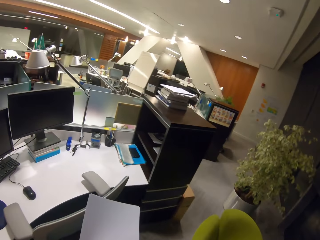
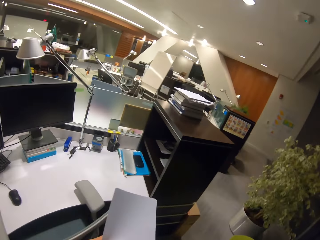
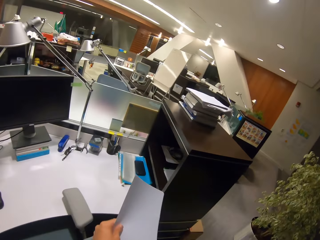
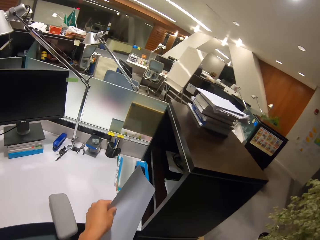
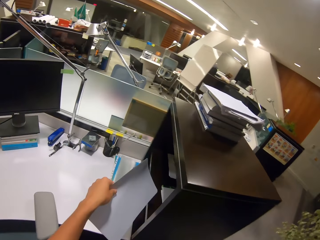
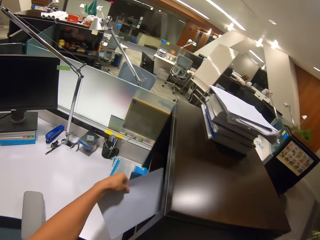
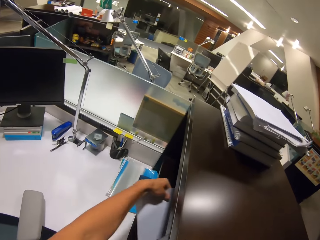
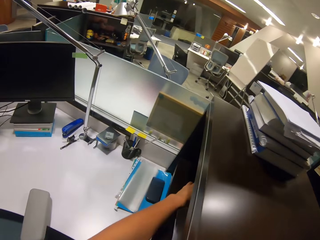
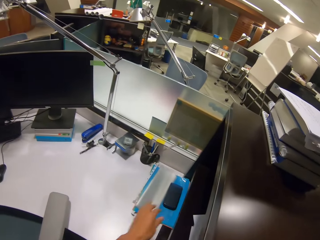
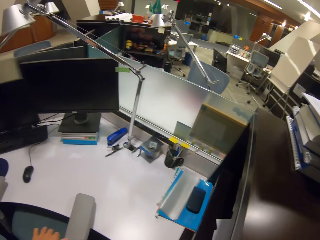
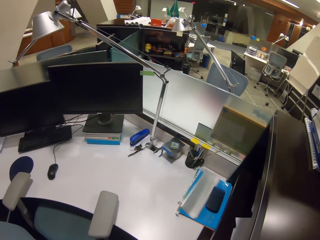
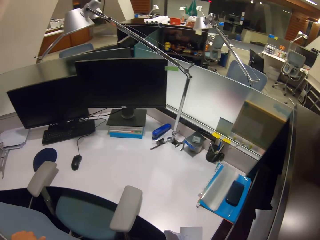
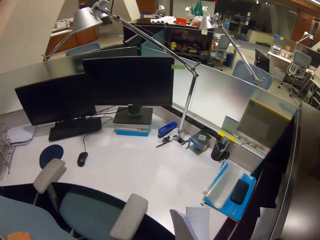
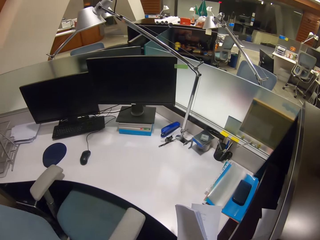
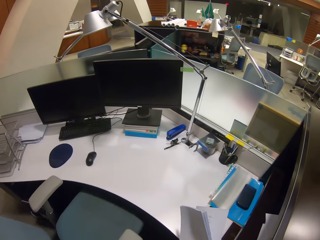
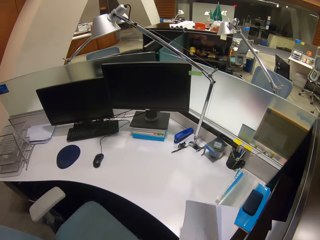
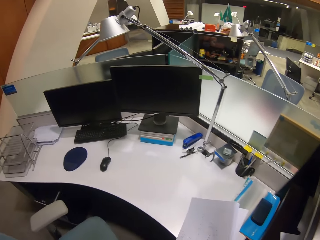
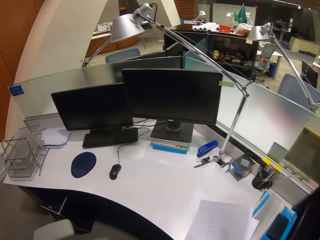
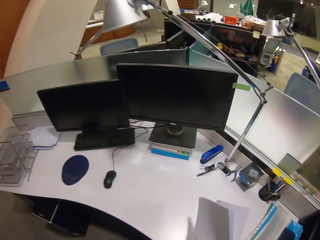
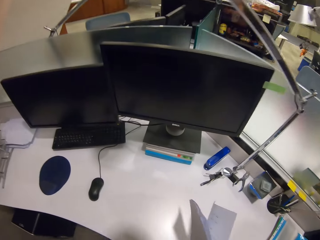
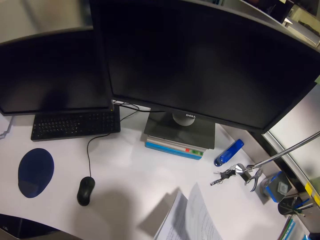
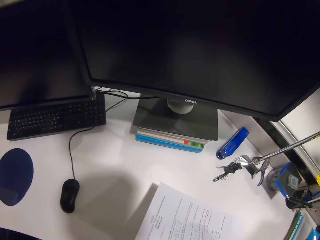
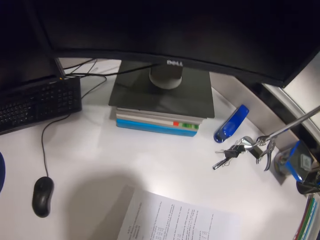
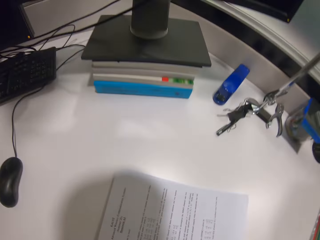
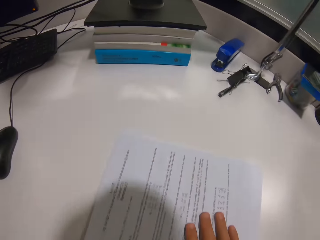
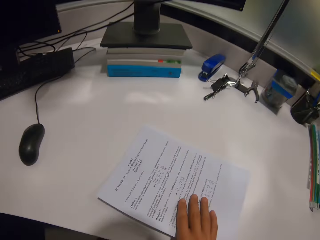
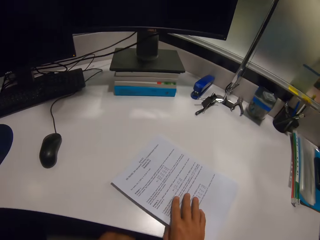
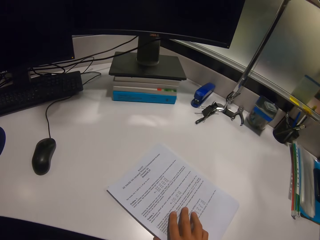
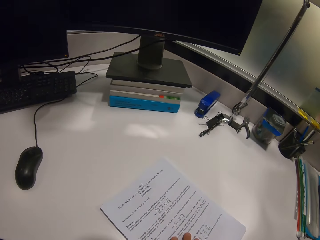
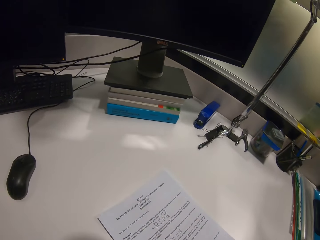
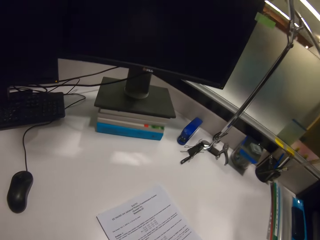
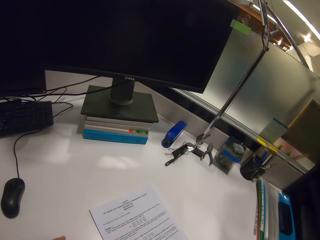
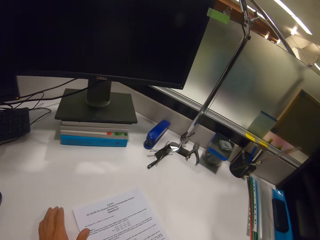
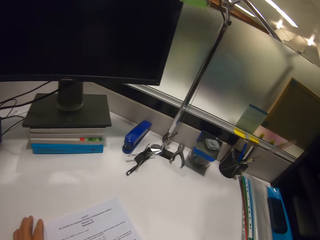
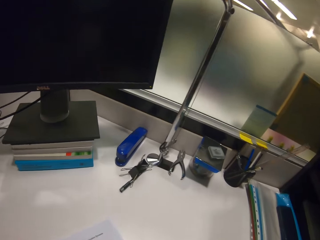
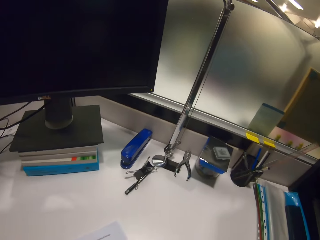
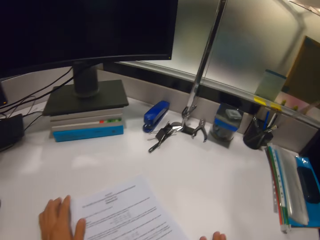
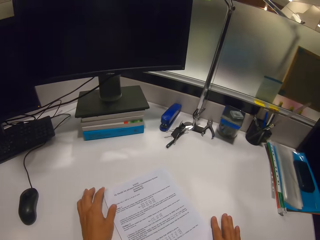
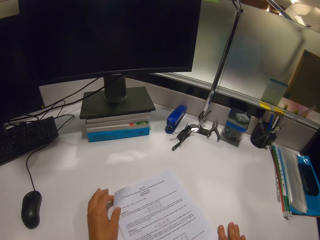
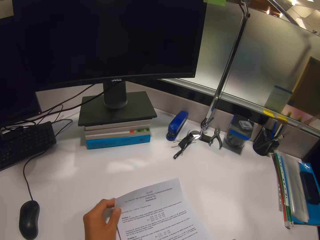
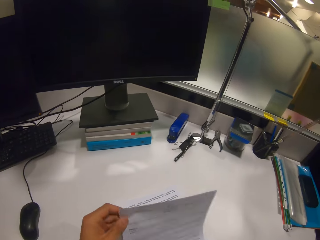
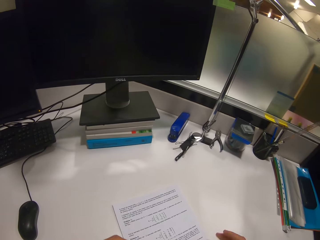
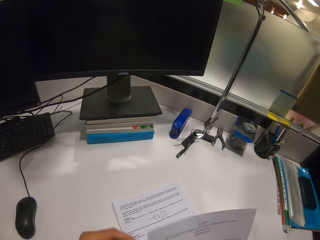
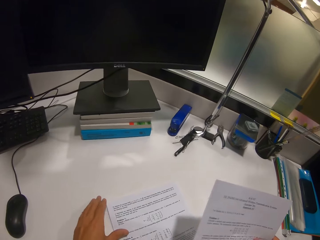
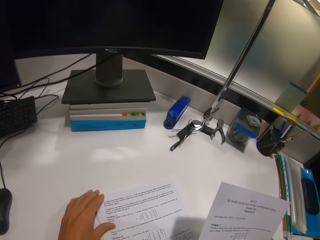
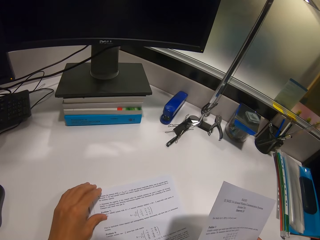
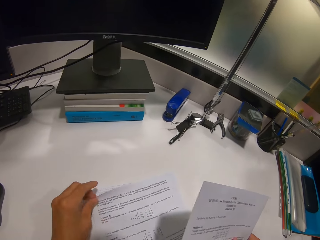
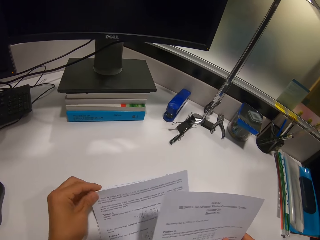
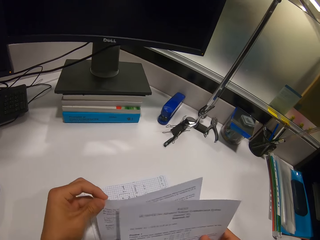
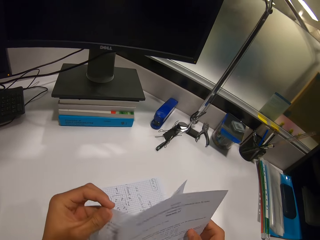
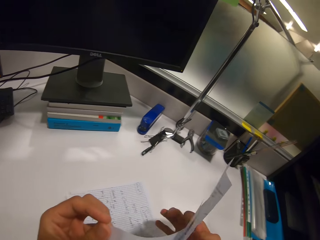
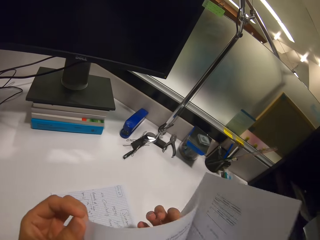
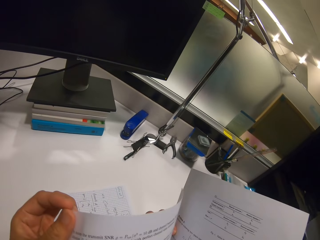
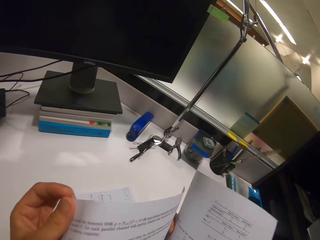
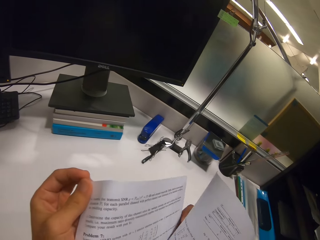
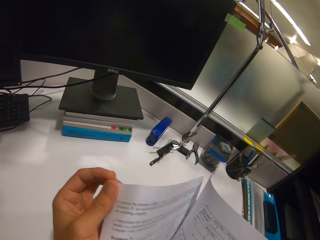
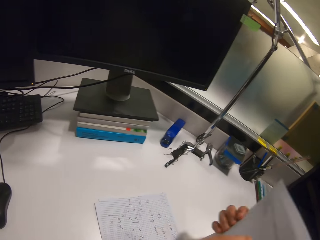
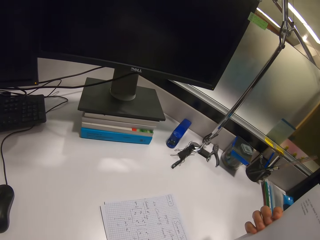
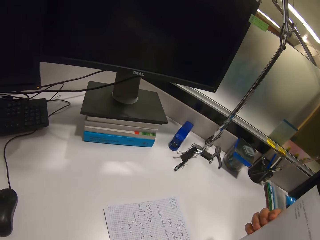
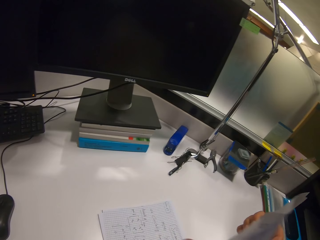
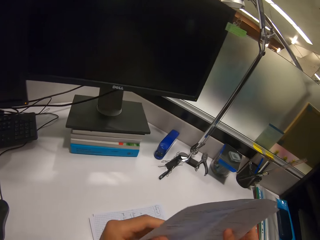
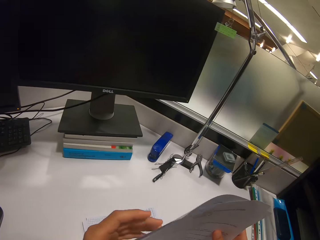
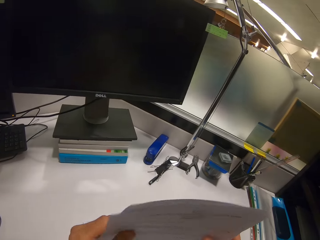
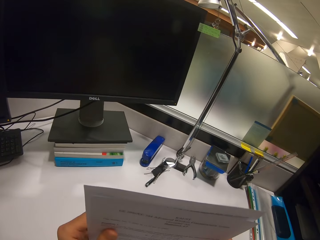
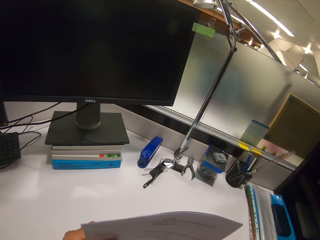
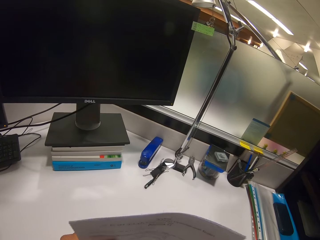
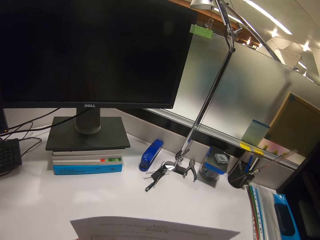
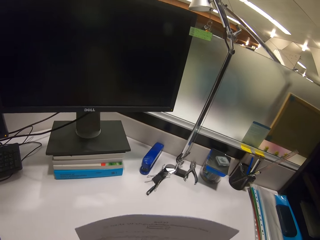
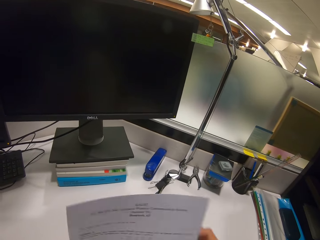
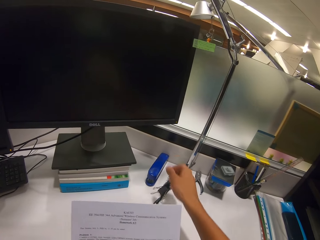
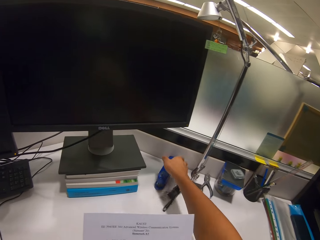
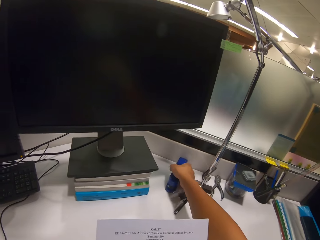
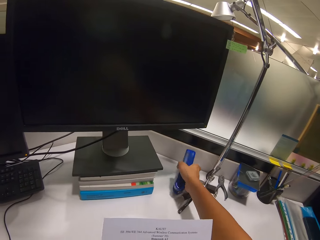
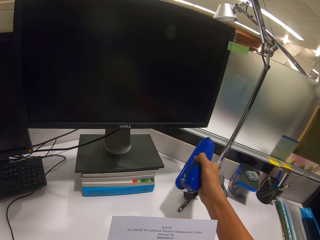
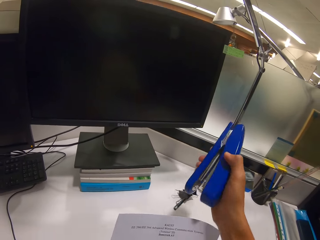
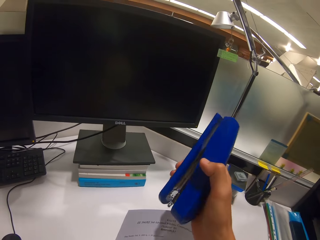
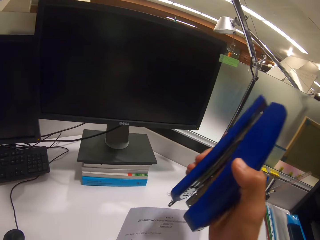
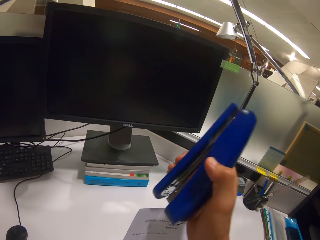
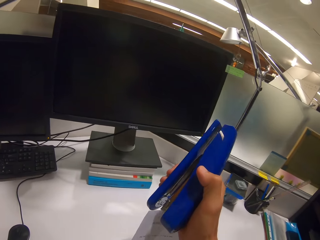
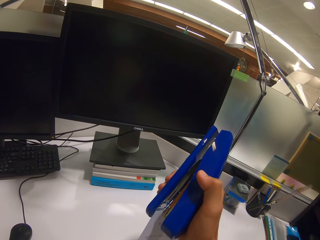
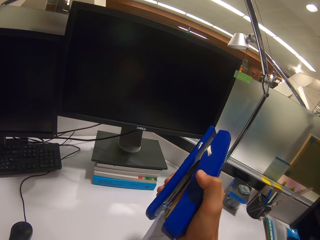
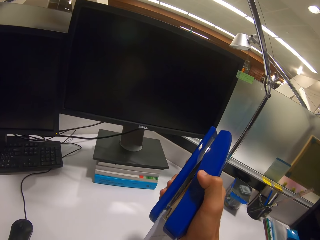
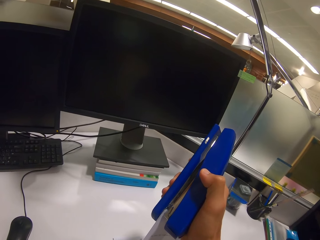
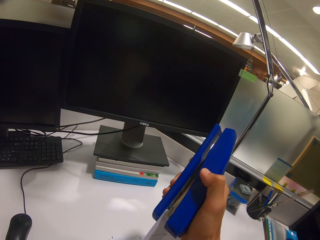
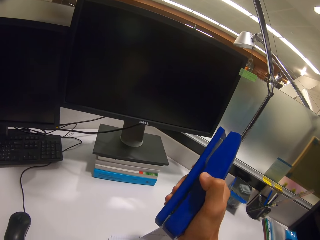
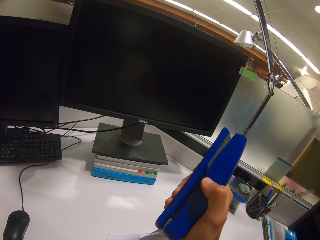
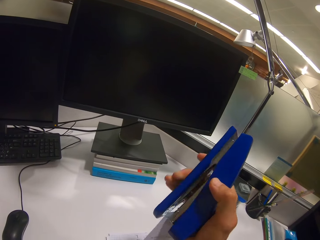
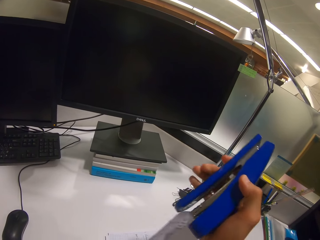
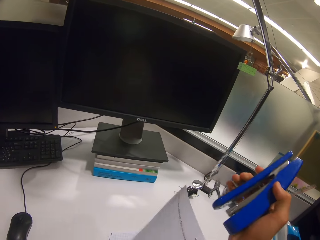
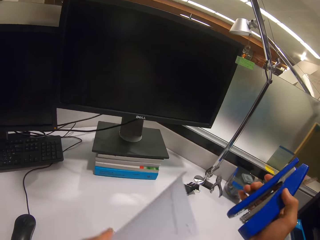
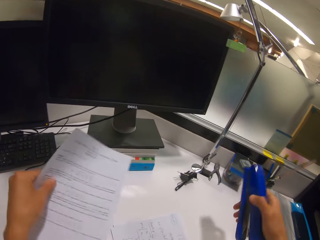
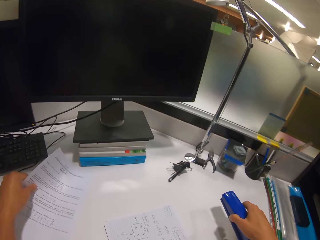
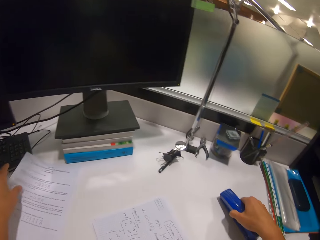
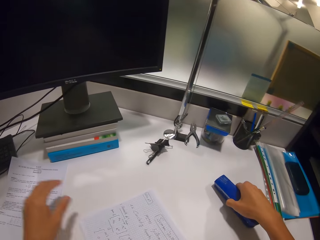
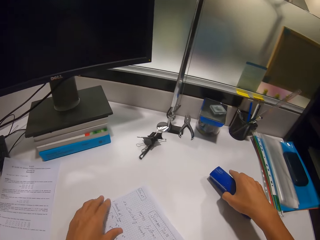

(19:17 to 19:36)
The camera wearer puts the papers in the cabinet. He pulls the chair, puts the papers on the table and sits on the chair. He flips through the papers. He flips the papers again. He holds the papers with both hands. He stretches his right hand. He picks up the stapler from the table. He staples the papers together. He places the papers on the table.

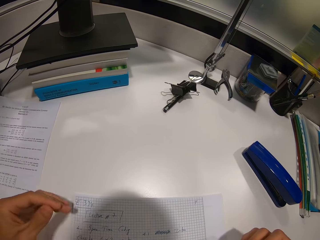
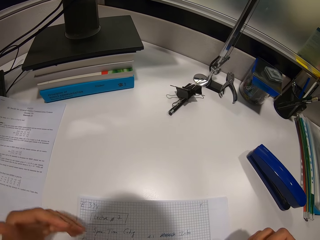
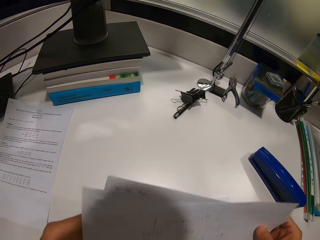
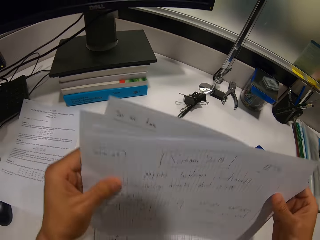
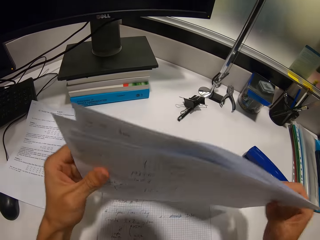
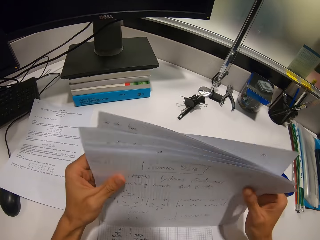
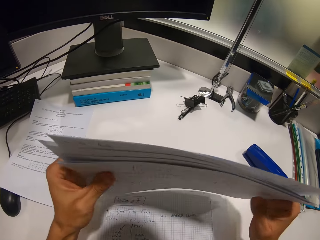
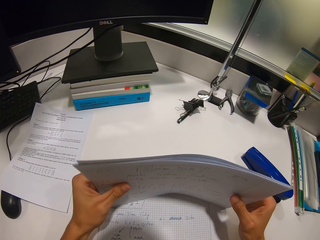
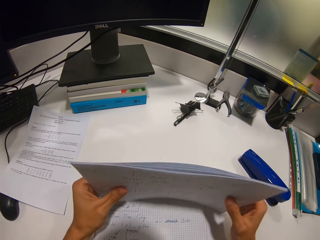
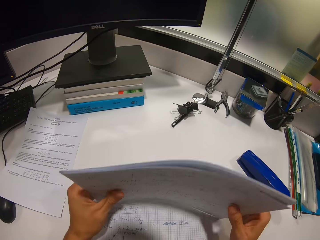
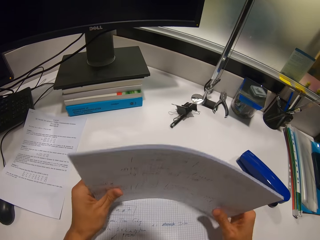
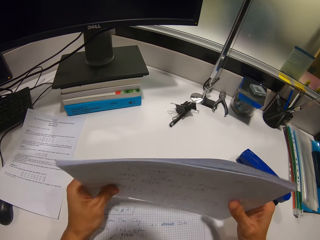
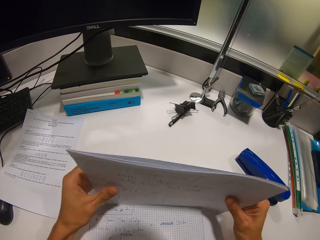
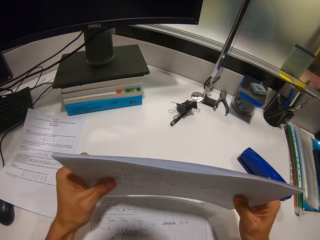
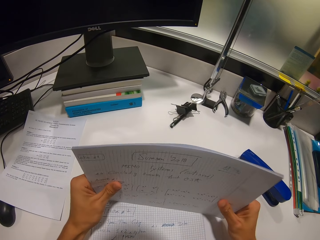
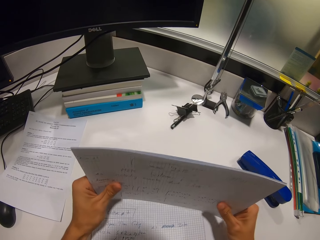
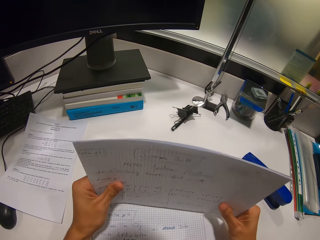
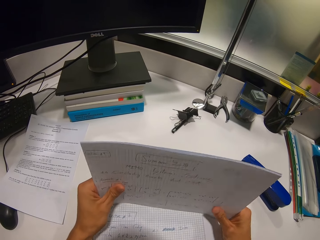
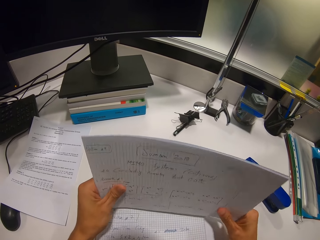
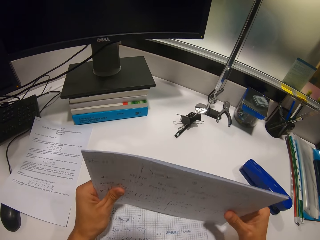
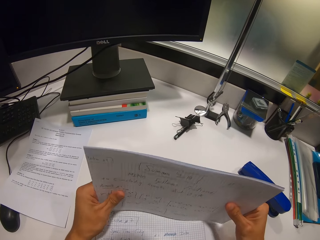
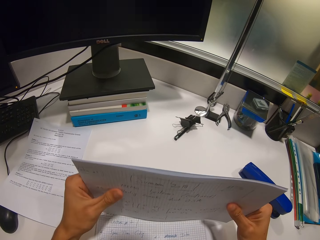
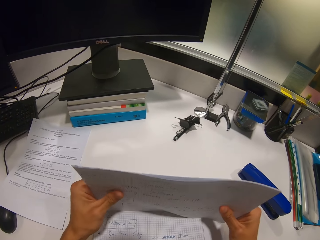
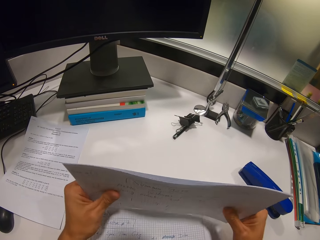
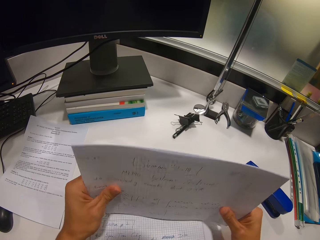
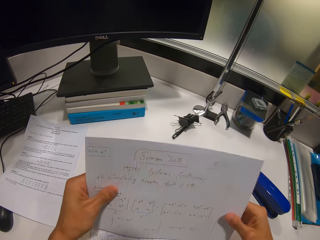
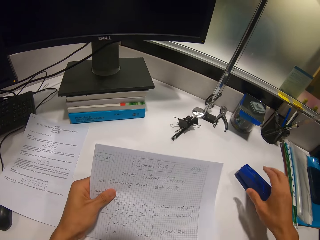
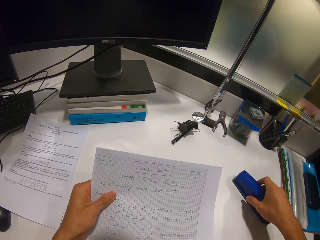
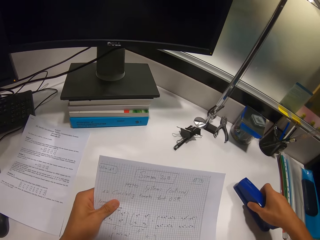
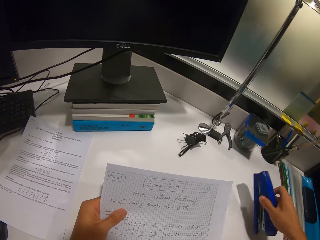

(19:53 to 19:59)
The camera wearer bounces the papers on the table. They arrange the papers together. They pick up the stapler from the table.
